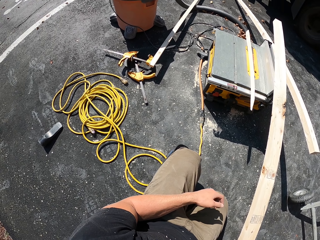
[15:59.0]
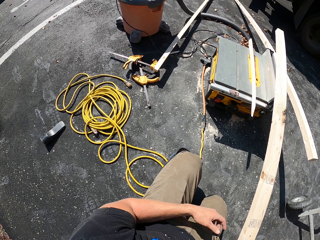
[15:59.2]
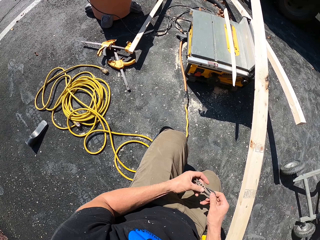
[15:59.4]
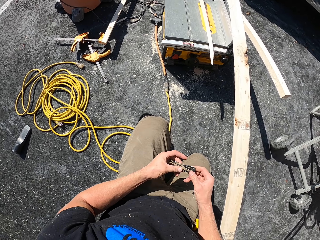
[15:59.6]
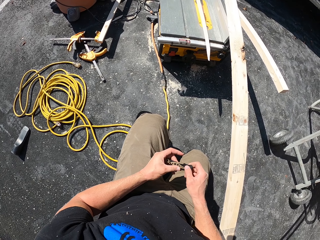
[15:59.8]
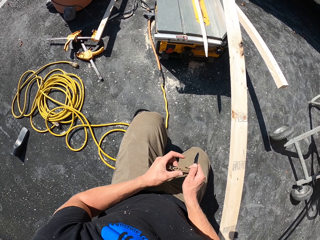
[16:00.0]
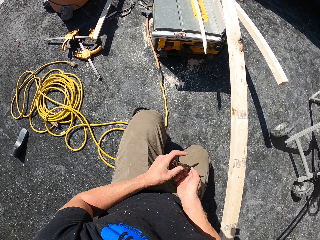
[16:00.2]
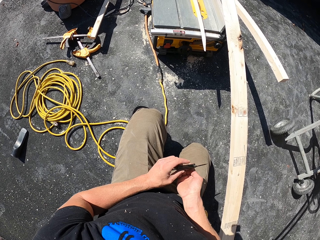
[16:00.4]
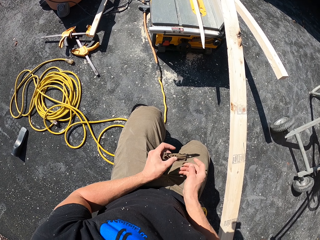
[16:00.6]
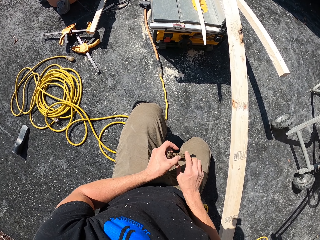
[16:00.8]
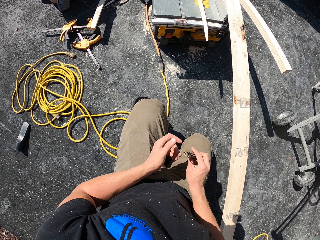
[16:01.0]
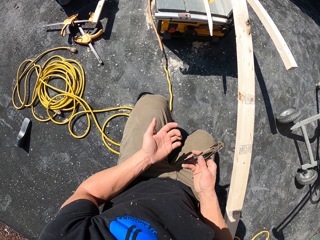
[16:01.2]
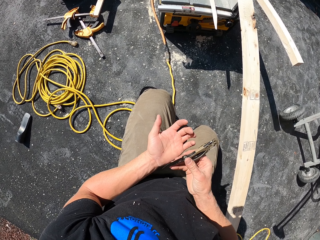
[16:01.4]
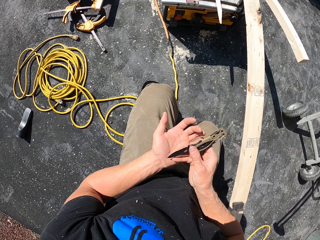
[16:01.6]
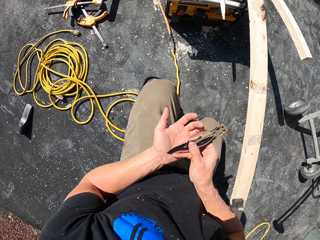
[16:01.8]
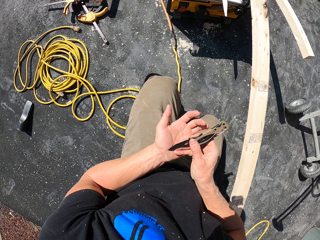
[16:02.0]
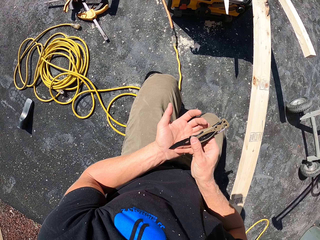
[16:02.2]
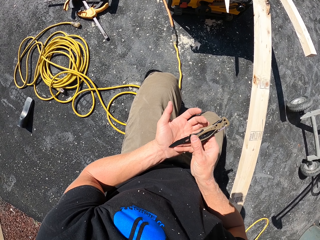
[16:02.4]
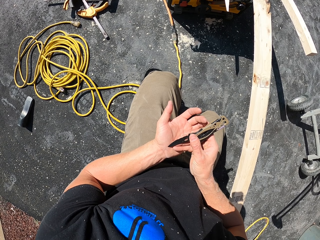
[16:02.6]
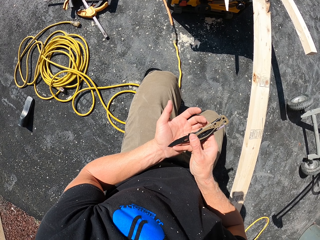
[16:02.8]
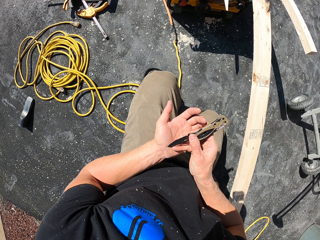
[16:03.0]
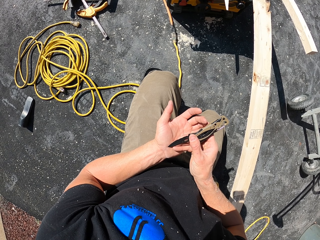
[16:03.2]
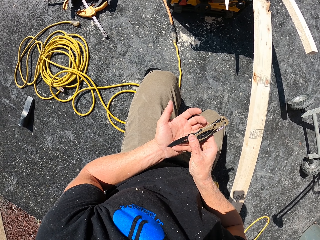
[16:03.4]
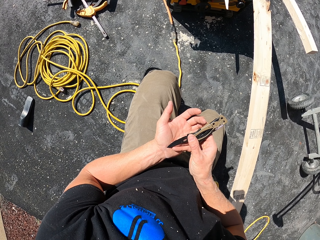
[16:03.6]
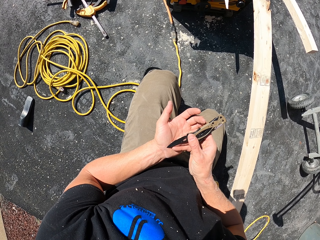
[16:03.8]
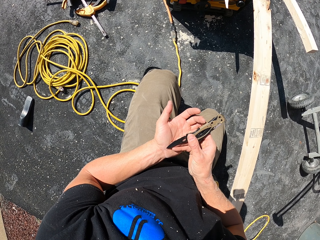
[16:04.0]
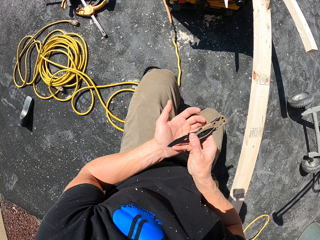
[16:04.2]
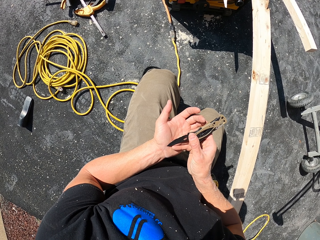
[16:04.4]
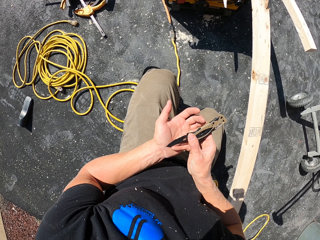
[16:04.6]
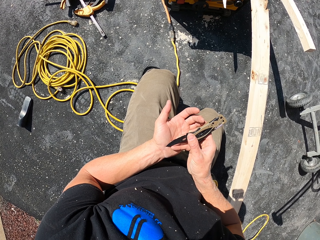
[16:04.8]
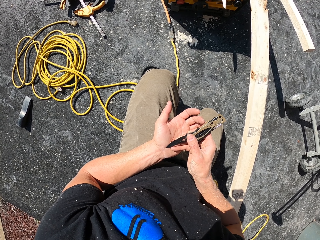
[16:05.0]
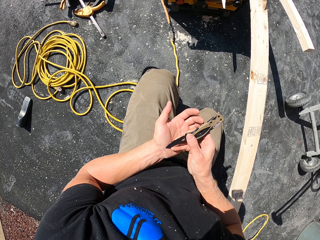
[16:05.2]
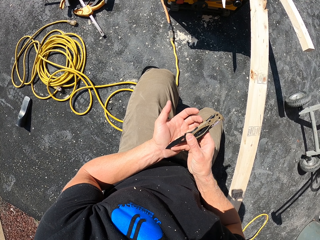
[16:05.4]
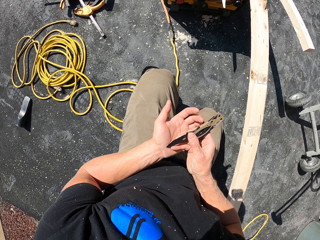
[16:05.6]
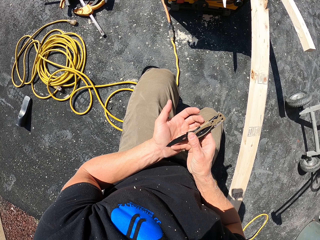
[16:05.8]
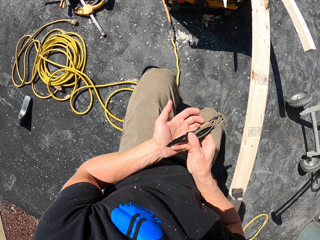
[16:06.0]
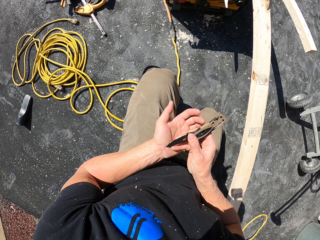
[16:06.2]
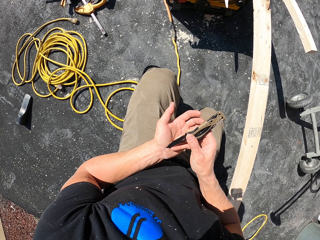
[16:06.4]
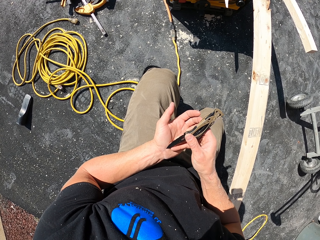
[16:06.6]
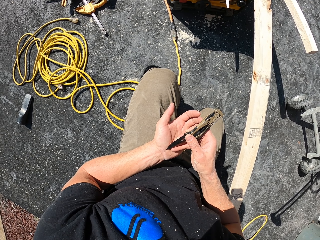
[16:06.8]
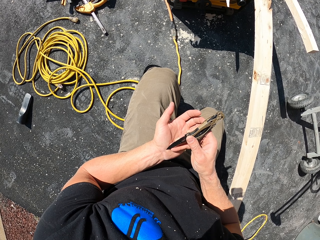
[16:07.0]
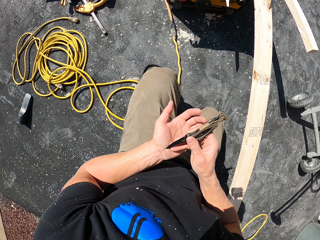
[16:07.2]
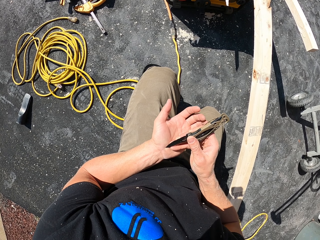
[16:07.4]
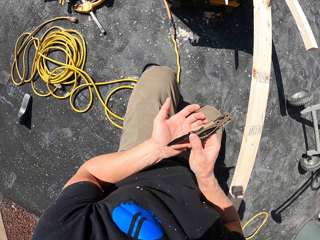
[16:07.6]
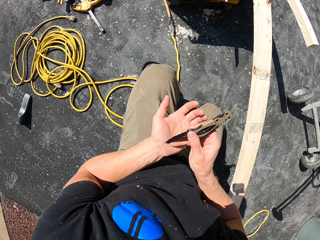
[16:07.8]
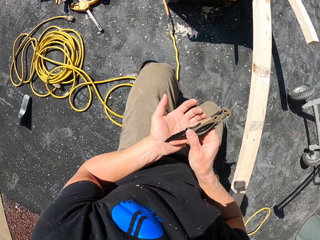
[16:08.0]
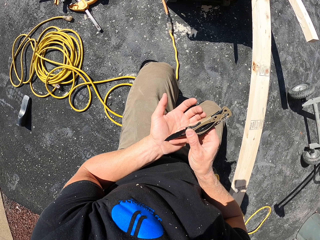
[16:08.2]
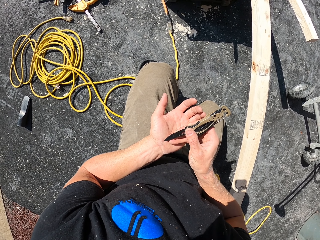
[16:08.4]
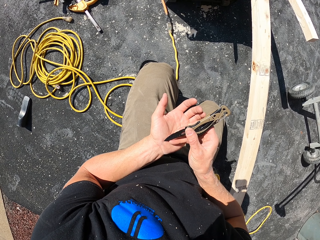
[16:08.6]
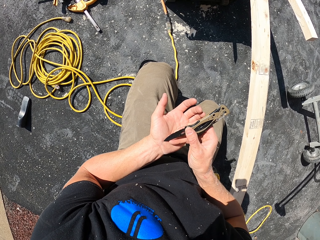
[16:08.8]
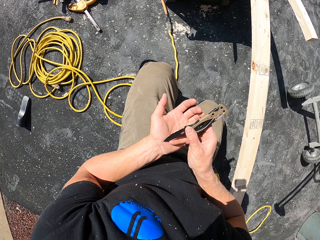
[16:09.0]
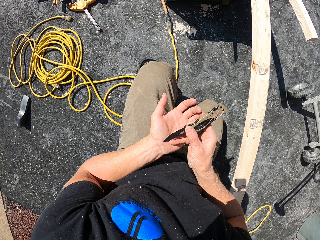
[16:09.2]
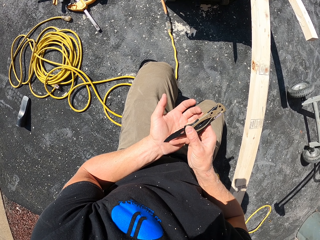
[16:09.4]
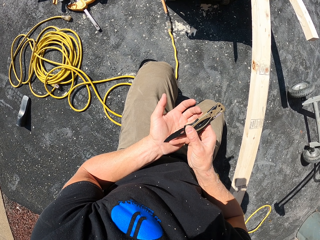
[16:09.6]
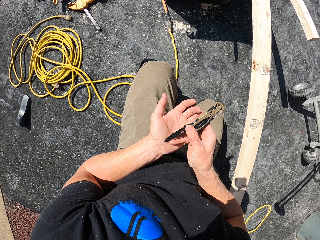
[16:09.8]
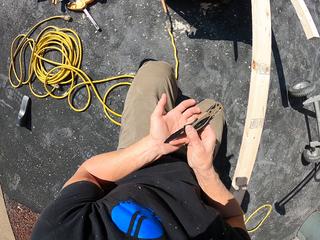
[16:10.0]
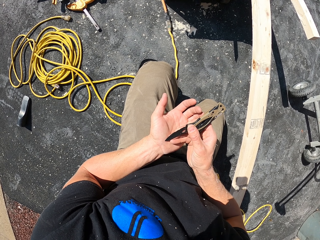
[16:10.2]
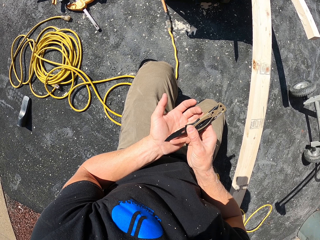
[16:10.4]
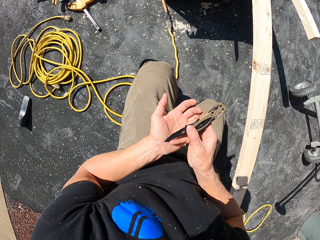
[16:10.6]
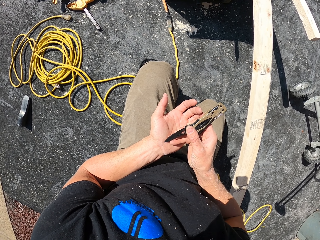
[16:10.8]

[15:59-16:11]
The camera wearer picks up the knife. They unfold the knife. They pick wood particles from the left hand with the pocket knife. They remove the piece of wood from the hand with the knife.

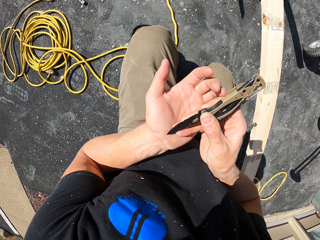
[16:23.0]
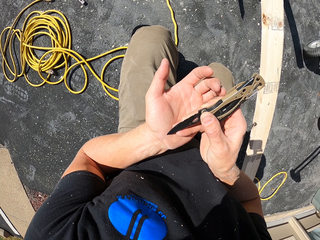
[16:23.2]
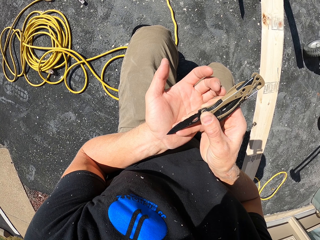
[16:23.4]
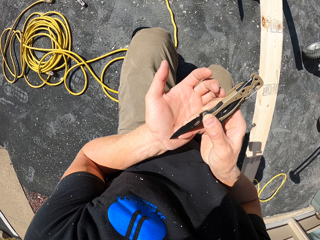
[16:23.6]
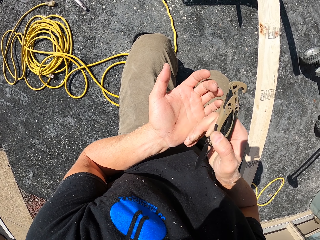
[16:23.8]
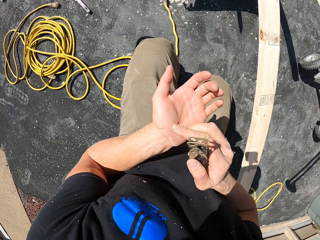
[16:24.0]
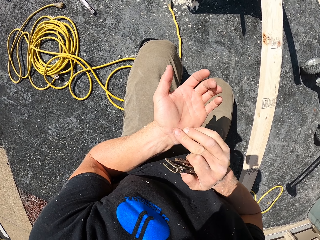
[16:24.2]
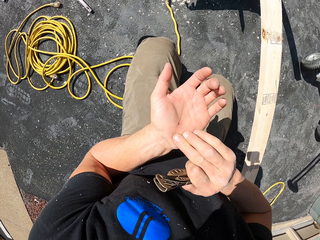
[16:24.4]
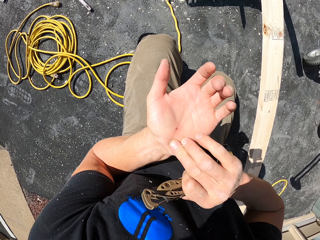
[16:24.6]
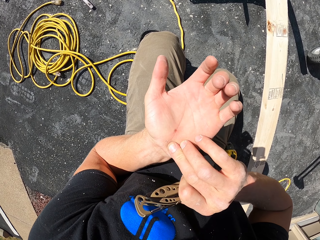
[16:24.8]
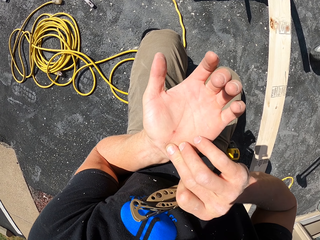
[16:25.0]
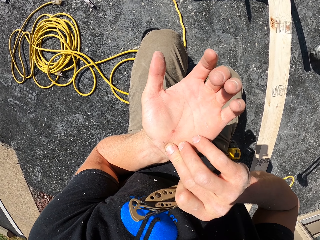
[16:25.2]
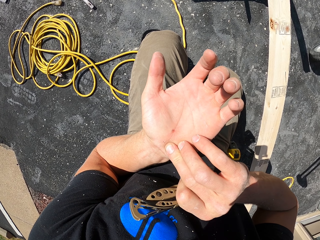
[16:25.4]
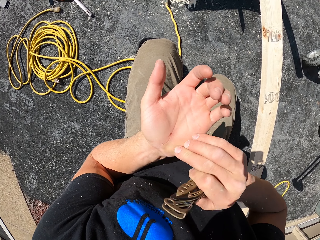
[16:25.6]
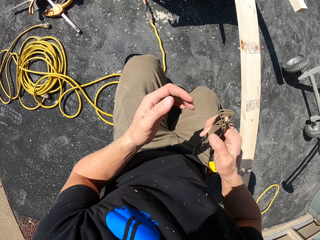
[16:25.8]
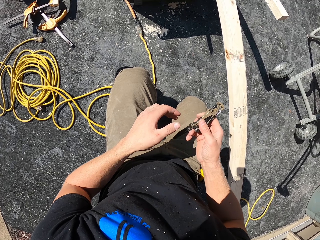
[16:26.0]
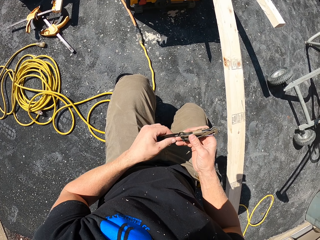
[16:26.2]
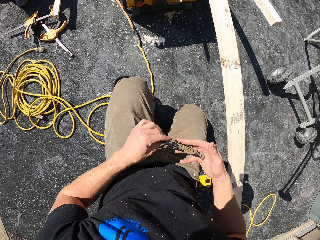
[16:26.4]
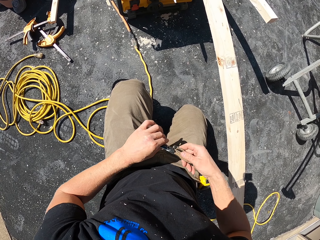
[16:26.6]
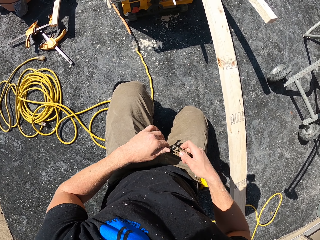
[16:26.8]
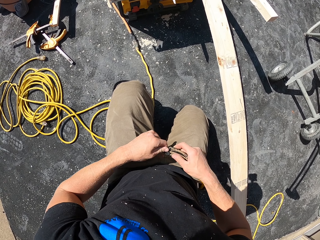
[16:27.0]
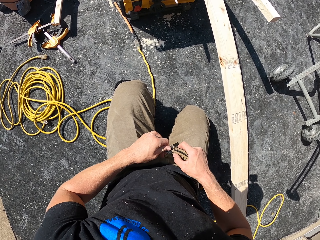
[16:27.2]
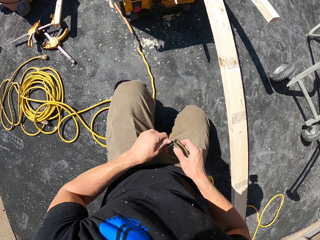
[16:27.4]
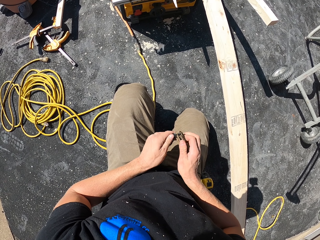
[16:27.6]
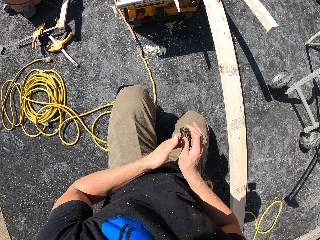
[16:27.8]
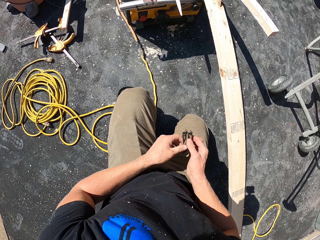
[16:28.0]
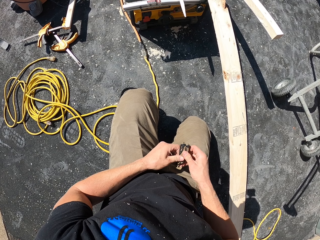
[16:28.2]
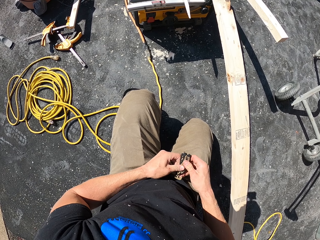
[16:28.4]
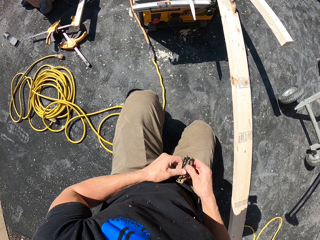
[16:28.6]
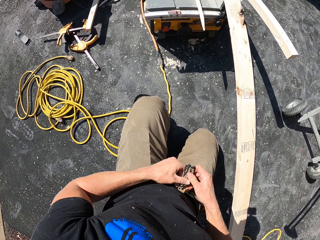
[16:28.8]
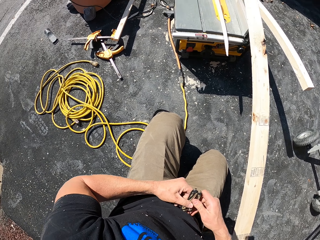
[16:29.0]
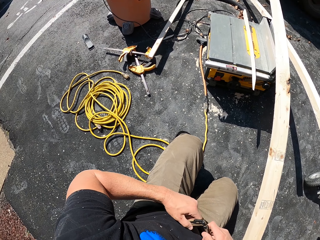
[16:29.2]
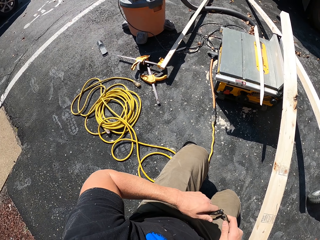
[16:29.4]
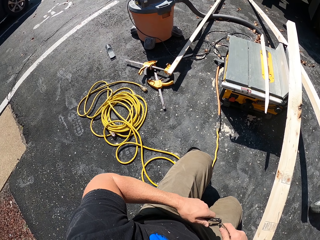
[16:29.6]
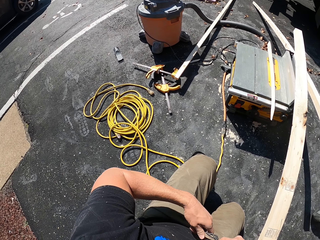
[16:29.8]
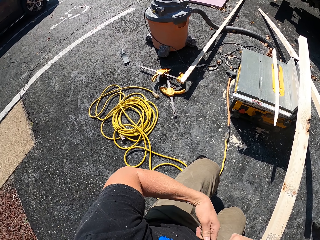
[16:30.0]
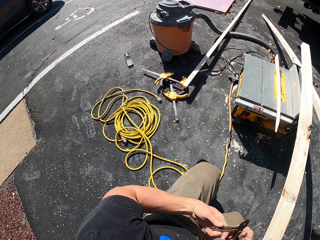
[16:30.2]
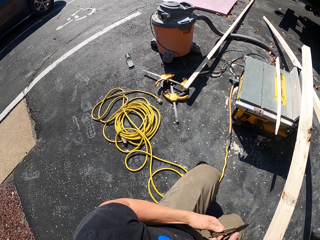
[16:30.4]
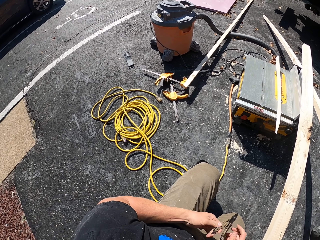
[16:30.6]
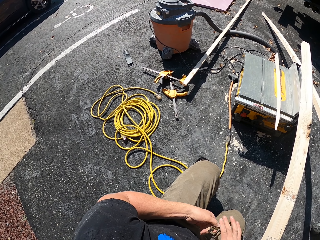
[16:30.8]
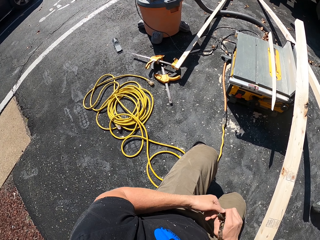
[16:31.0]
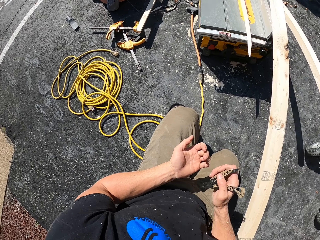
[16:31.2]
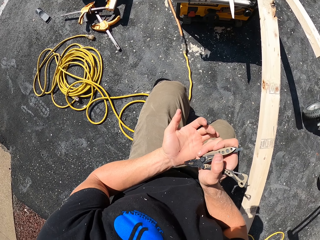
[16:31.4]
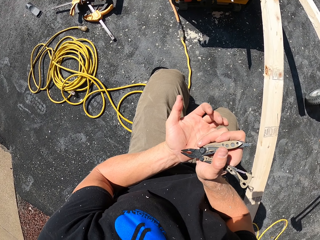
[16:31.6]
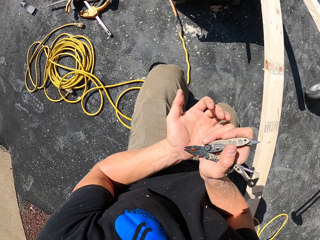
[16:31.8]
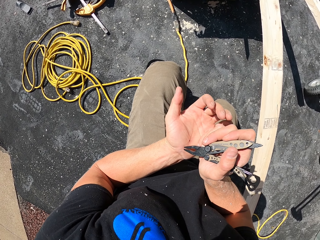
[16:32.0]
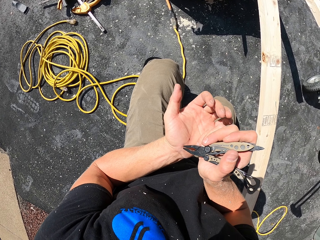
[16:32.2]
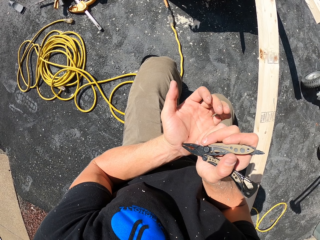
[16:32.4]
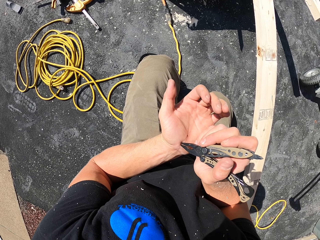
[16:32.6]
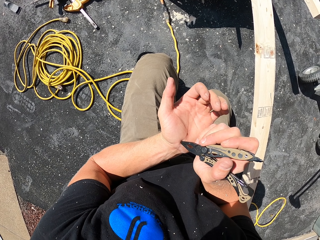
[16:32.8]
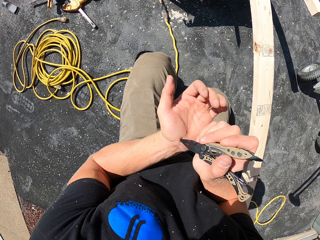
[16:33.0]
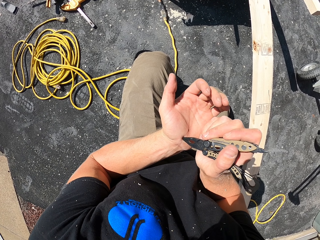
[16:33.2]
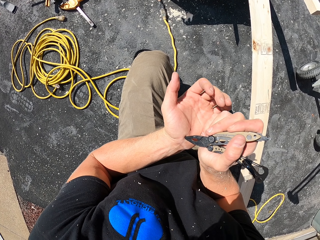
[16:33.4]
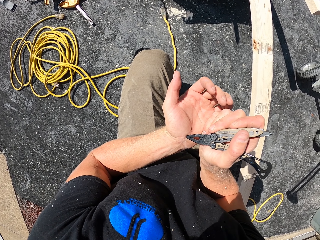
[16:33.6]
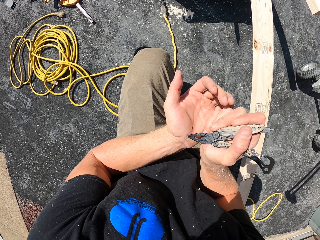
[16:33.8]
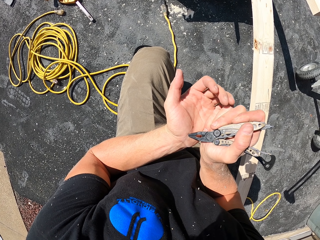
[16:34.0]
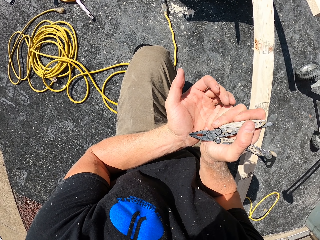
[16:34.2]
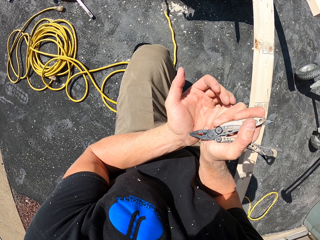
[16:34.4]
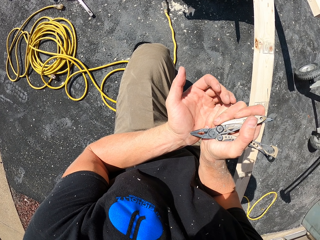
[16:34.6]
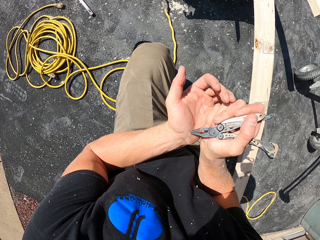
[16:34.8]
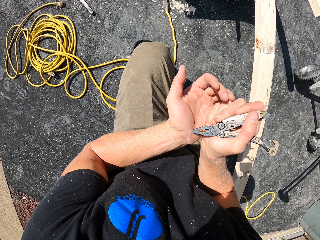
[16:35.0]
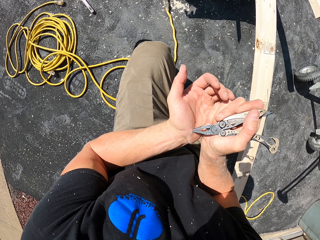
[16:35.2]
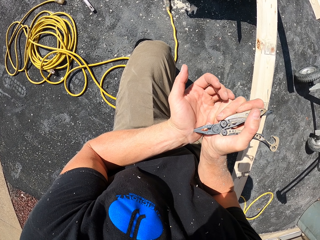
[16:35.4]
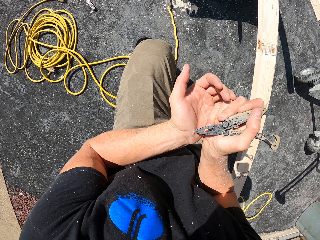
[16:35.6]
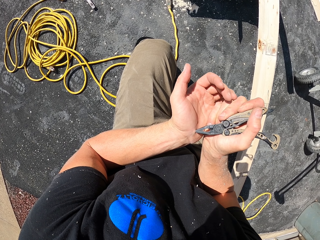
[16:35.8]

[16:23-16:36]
The camera wearer touches the left hand. They look at the left hand. They adjust the multitool. They fold the knife. They unfold the pliers. They pick wood particles from the left hand with the multitool pliers.
